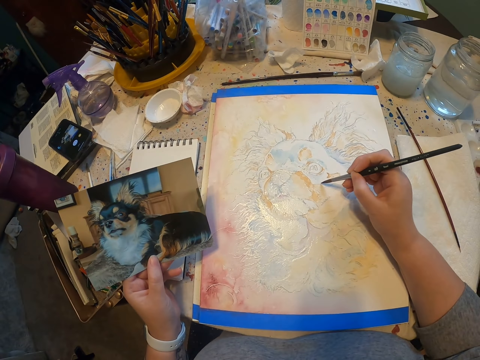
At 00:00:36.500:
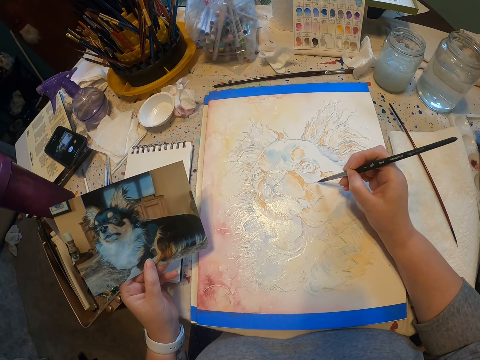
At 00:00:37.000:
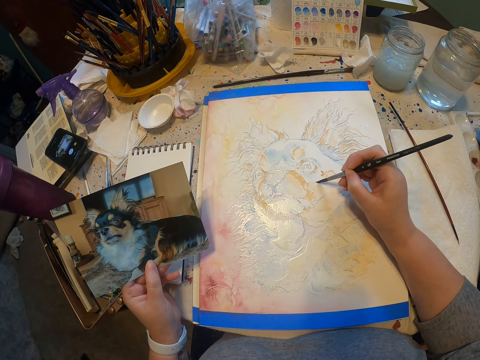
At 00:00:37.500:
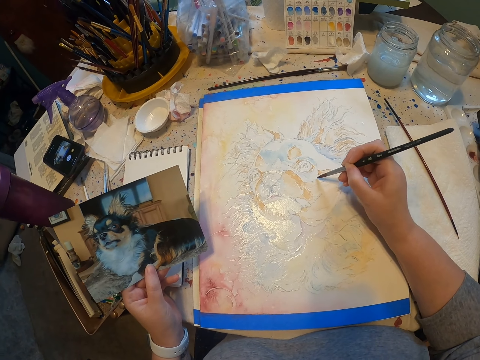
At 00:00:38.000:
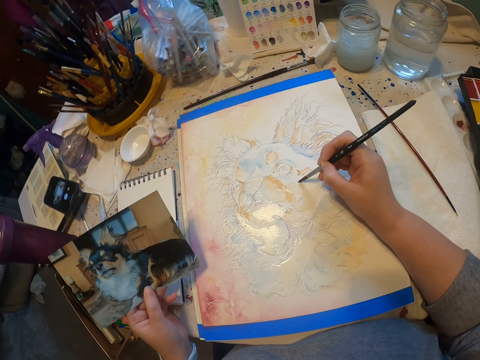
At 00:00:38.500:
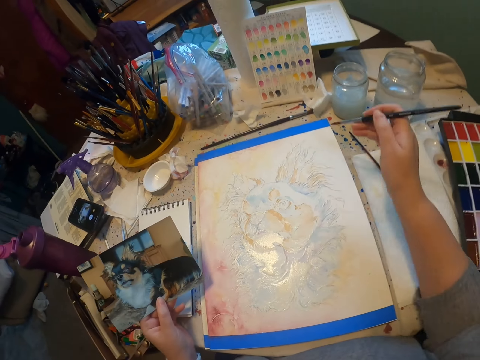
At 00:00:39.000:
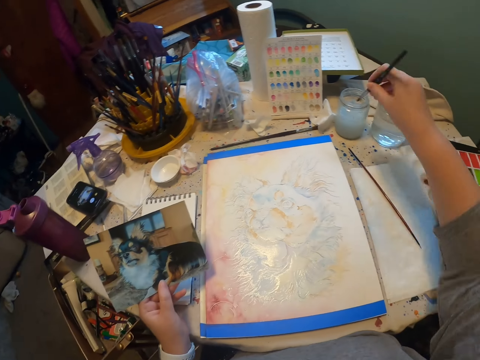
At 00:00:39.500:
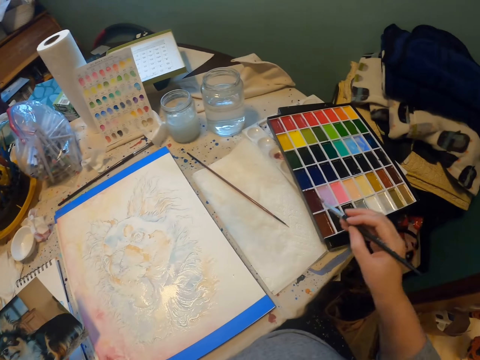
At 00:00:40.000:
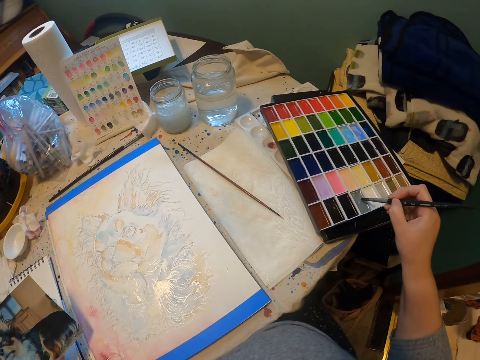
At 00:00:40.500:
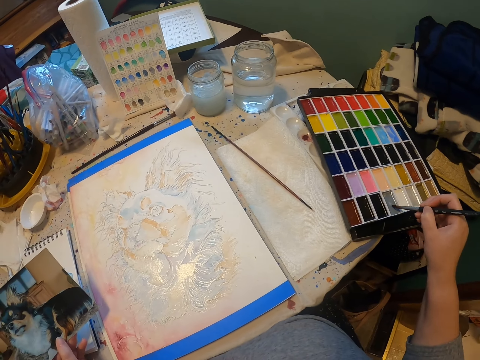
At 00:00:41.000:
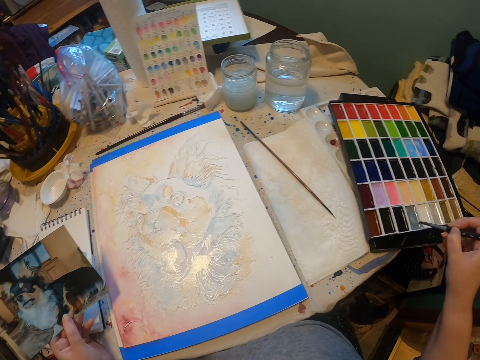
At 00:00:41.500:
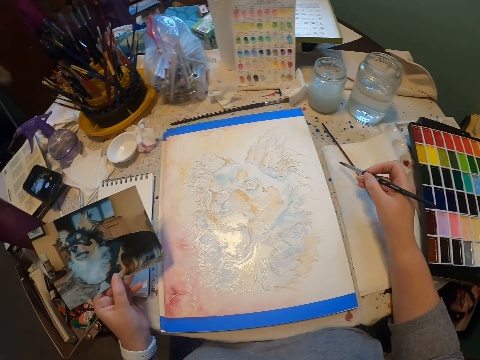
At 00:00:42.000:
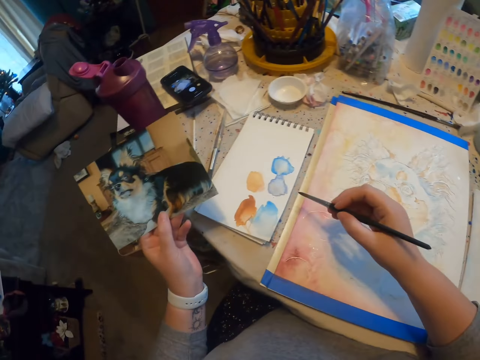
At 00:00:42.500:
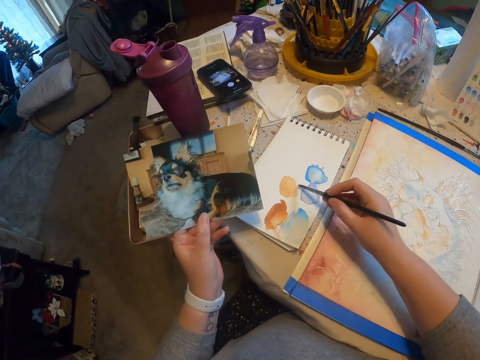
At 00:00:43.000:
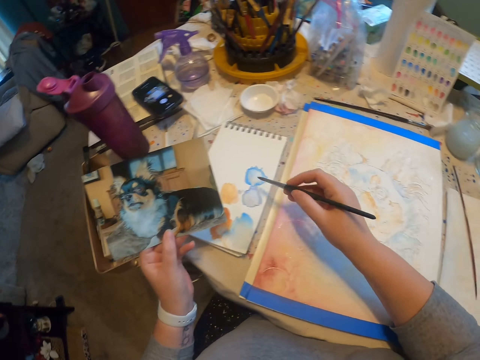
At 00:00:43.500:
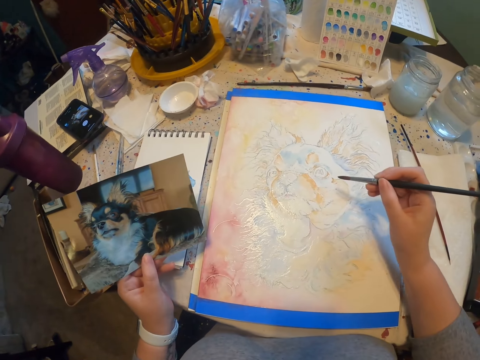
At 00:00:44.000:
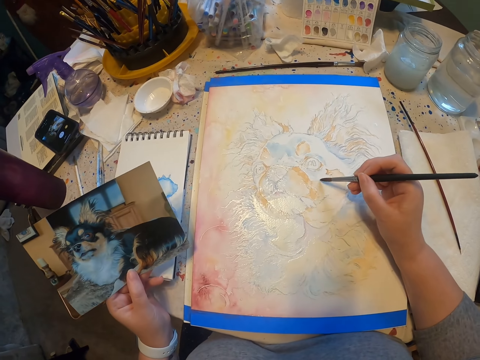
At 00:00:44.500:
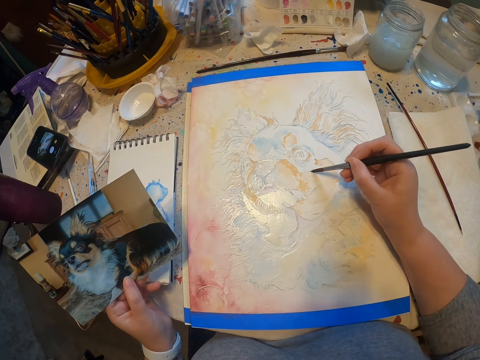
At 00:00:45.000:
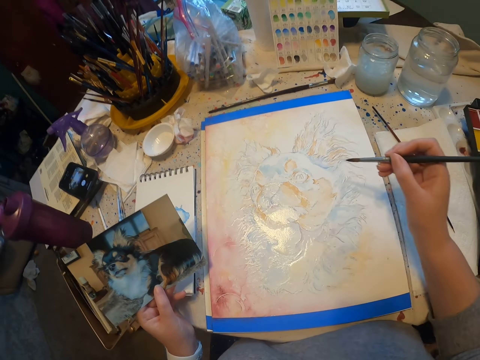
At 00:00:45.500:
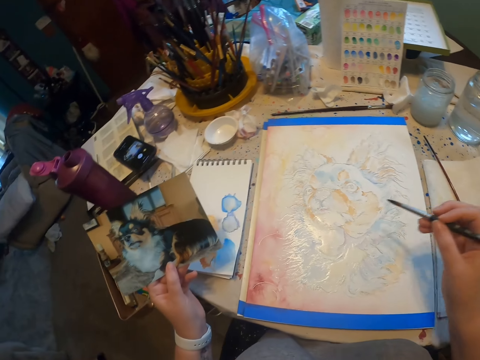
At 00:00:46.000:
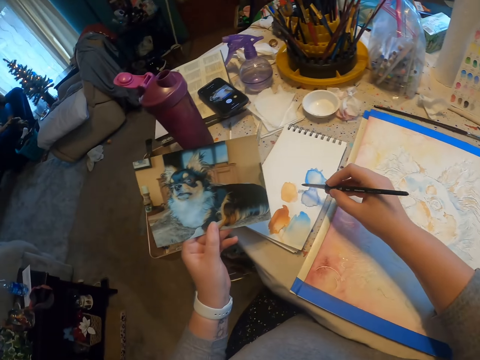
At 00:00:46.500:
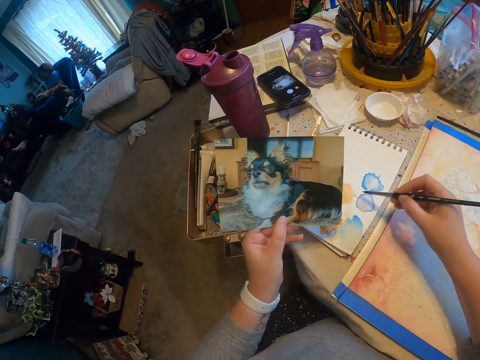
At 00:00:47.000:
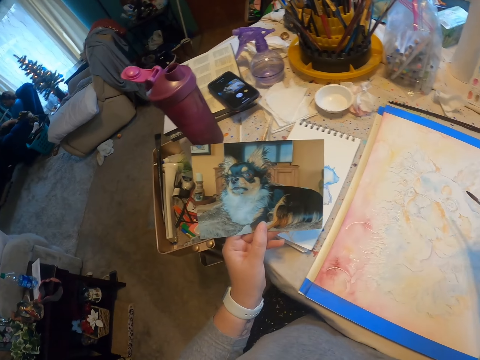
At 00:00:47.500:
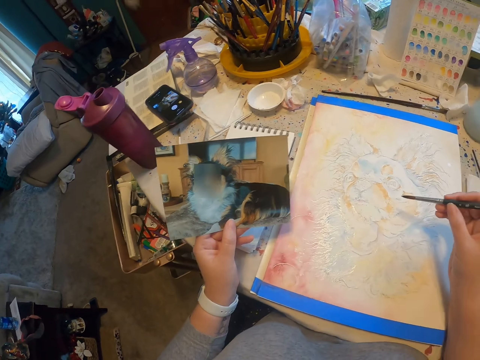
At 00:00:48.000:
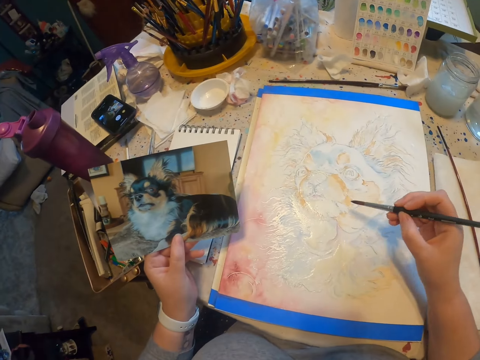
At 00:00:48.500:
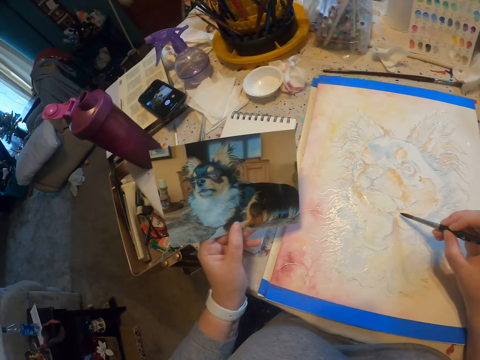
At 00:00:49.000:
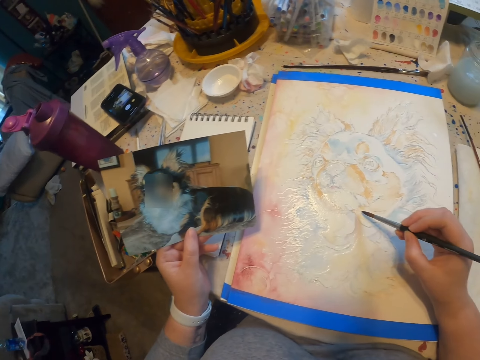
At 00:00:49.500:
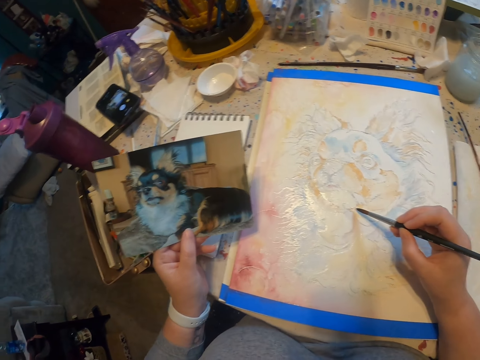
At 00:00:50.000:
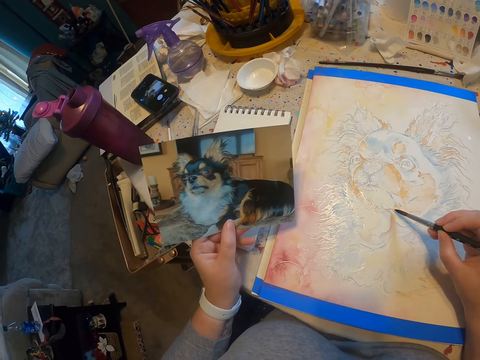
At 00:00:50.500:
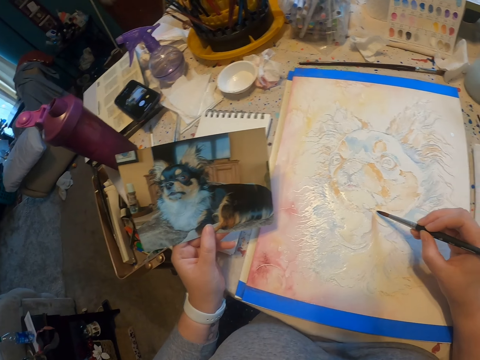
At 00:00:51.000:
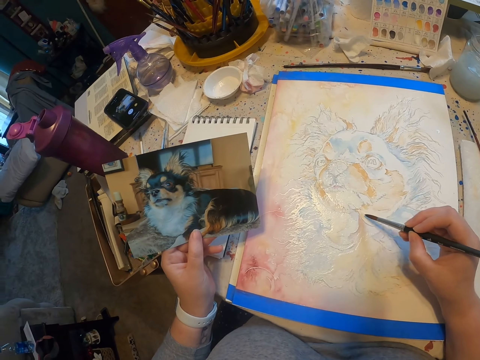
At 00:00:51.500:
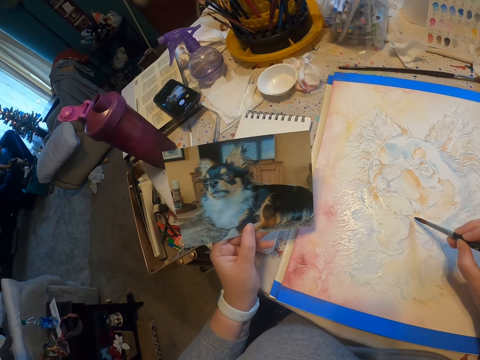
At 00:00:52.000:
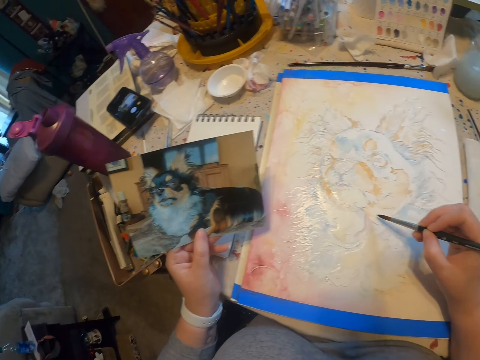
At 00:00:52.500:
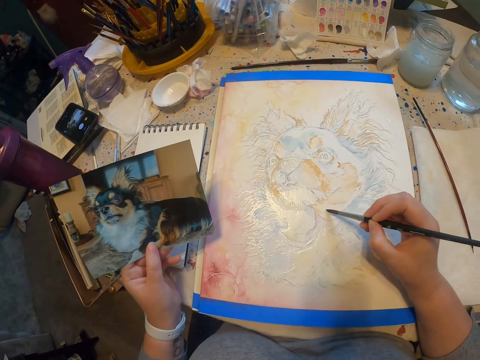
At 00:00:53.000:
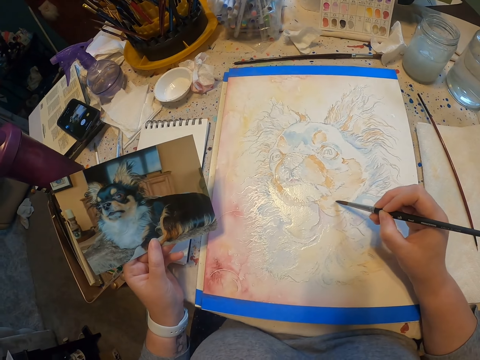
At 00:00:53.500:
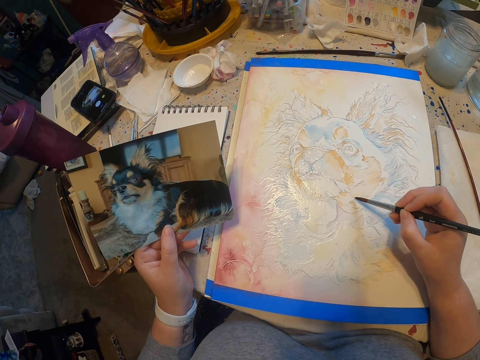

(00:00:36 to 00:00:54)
The camera wearer dips a paintbrush in water, wipes the paintbrush, and scoops paint with the paintbrush on a color paint tray. They paint on a piece of paper. They paint a portrait on the table with the paintbrush. They paint on the piece of paper. They stare at a picture. They paint the portrait on the table.

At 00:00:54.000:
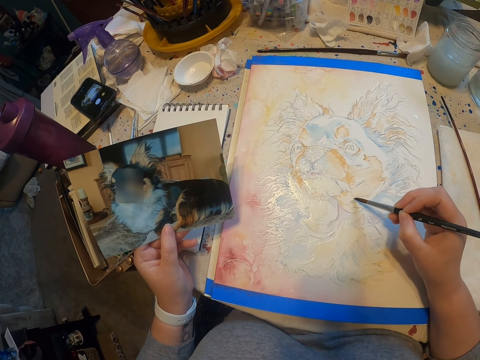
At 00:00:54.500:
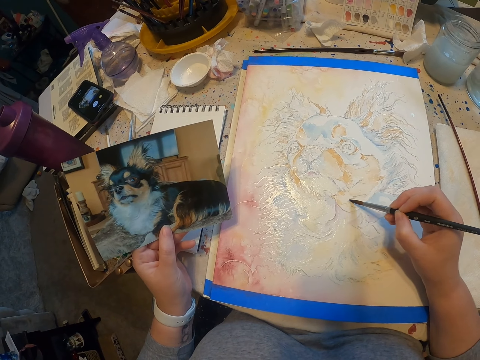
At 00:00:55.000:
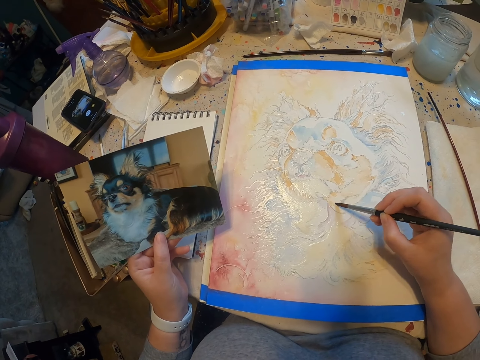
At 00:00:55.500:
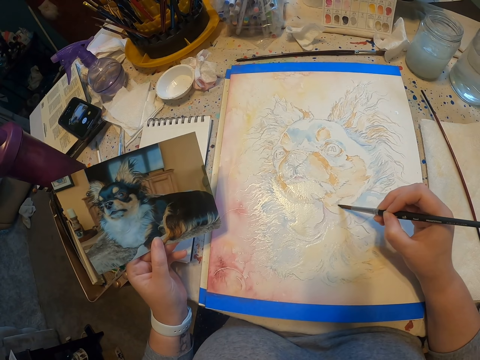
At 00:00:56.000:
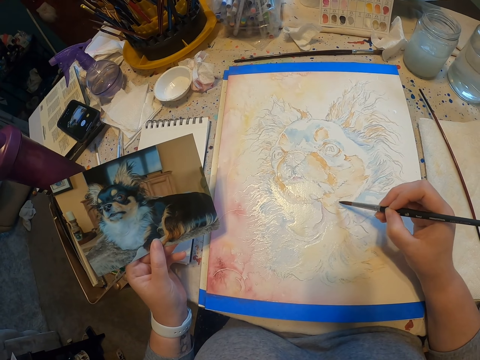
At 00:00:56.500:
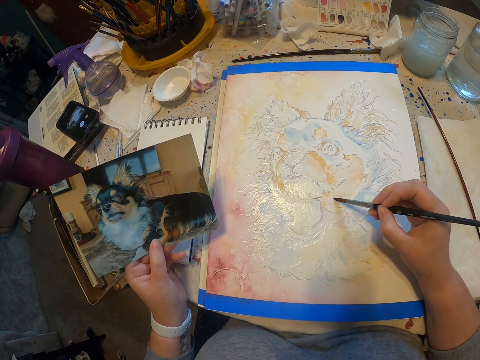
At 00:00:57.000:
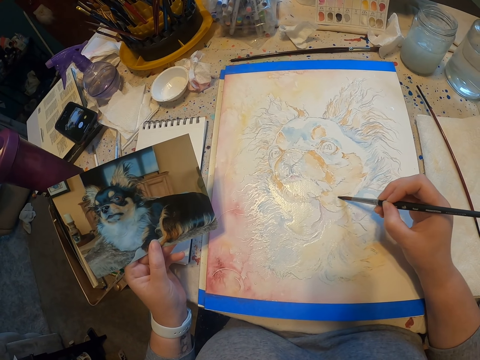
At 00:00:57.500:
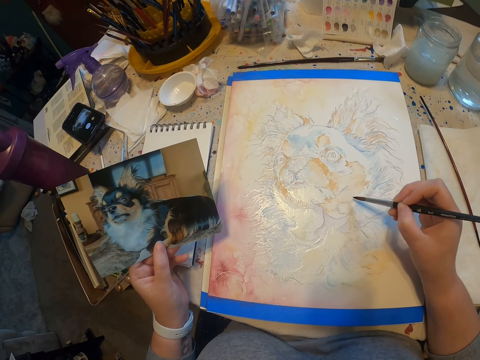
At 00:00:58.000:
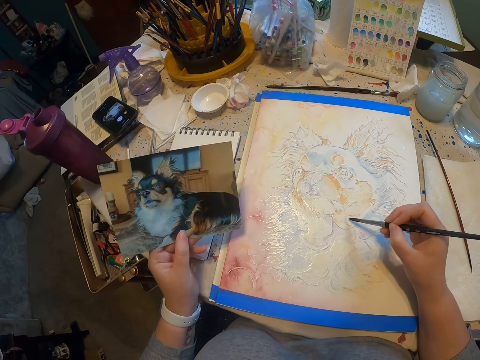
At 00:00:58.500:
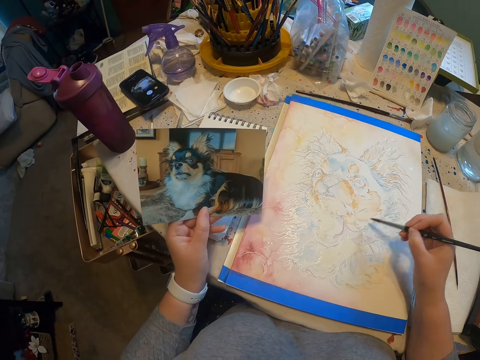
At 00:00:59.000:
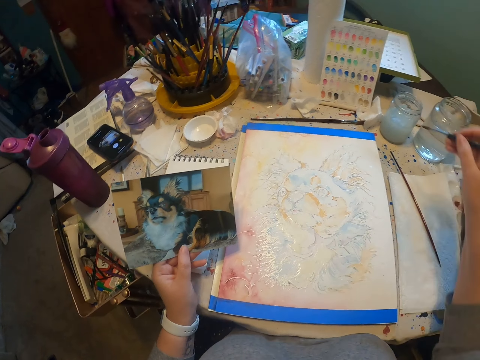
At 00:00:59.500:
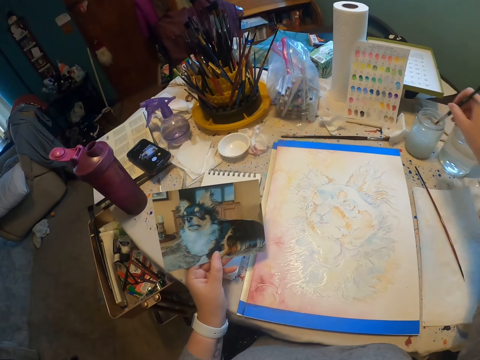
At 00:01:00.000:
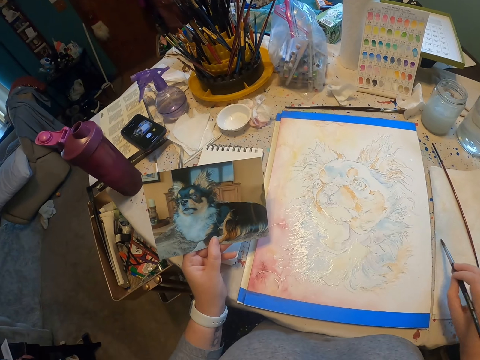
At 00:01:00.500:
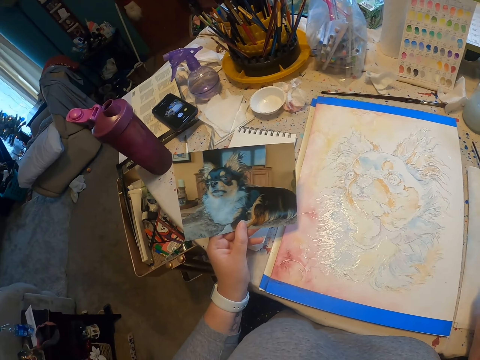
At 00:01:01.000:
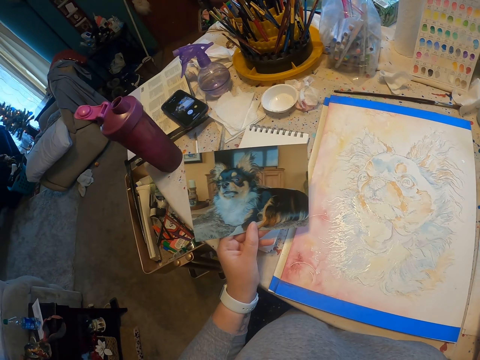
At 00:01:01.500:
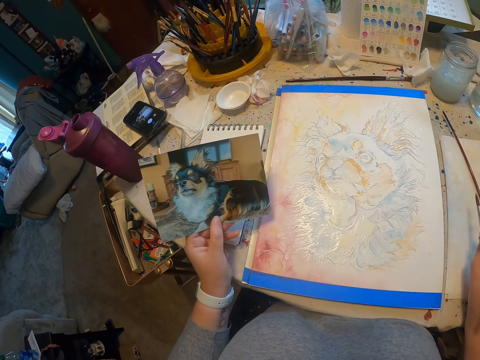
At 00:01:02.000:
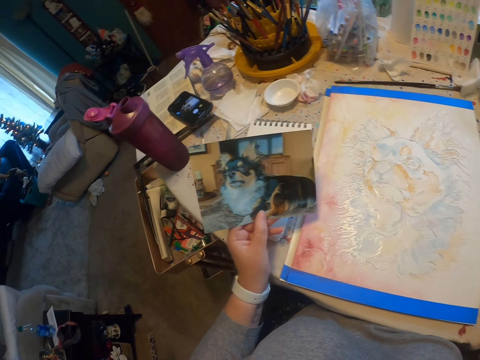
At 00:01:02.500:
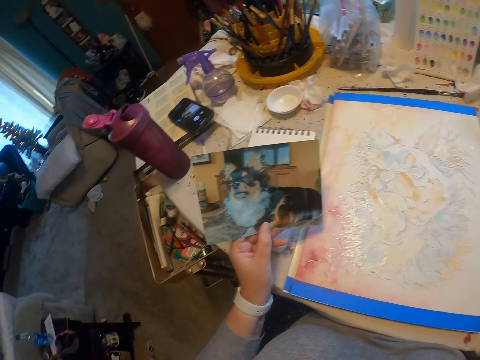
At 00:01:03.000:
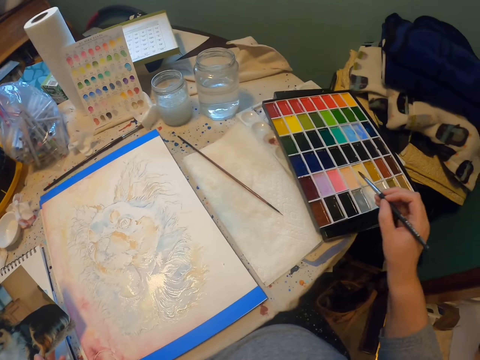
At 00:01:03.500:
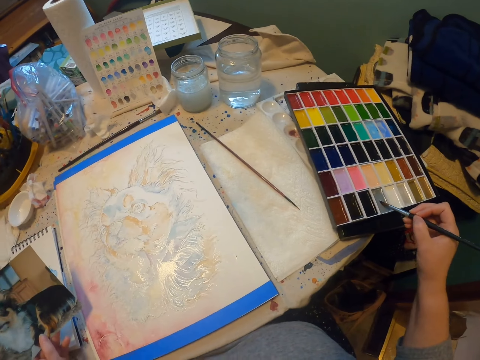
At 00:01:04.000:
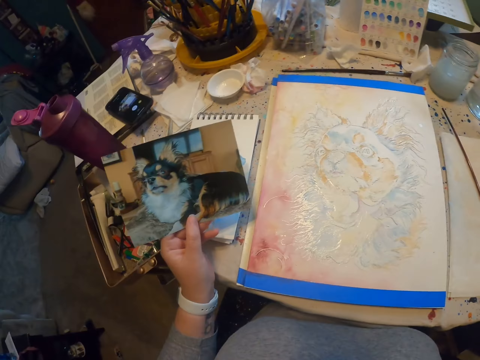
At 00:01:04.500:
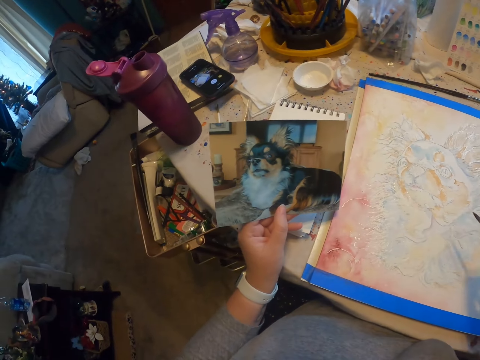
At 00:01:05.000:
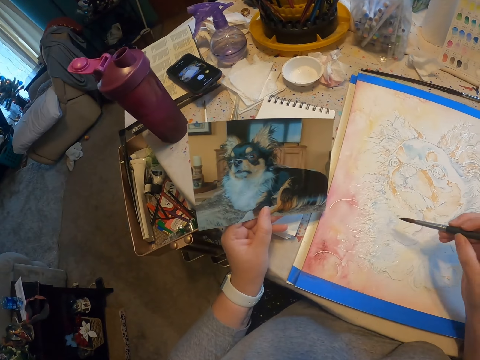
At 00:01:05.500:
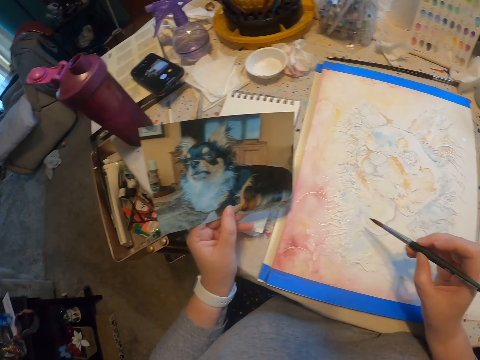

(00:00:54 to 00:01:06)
The camera wearer dips a paintbrush in water and wipes the paintbrush. They shed solvent on a piece of paper. They stare at a picture. They scoop paint with the paintbrush on a color paint tray.
